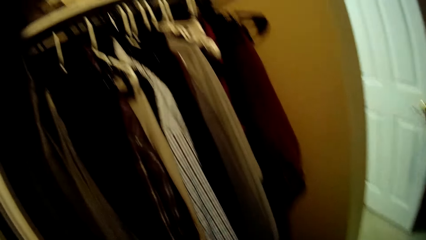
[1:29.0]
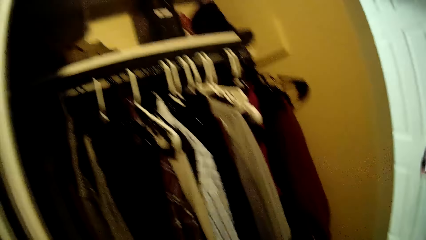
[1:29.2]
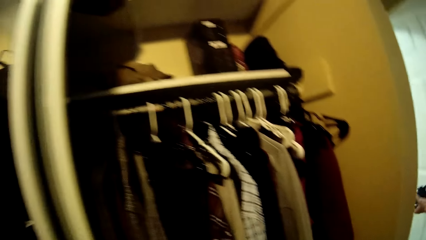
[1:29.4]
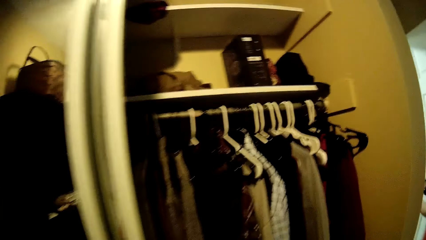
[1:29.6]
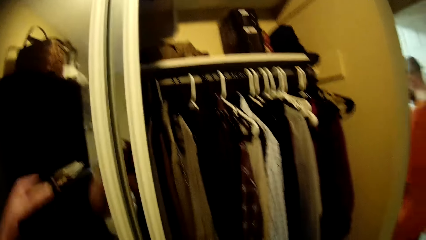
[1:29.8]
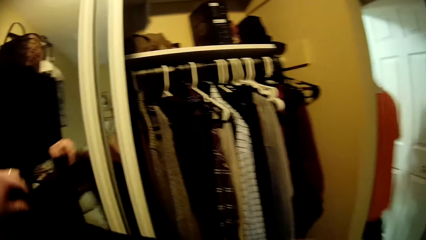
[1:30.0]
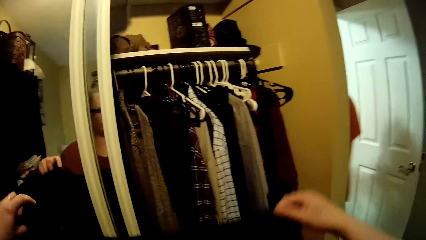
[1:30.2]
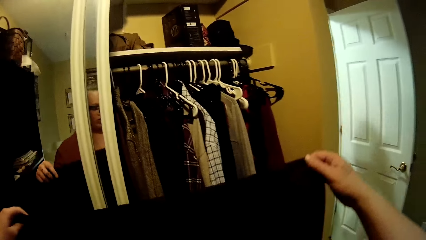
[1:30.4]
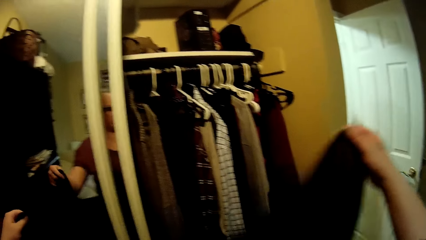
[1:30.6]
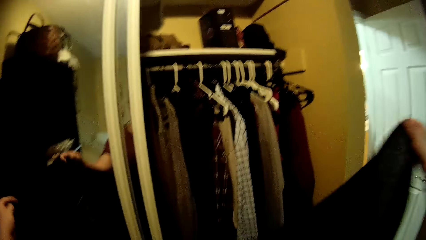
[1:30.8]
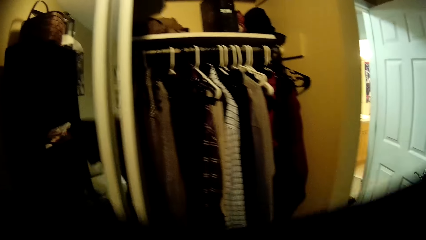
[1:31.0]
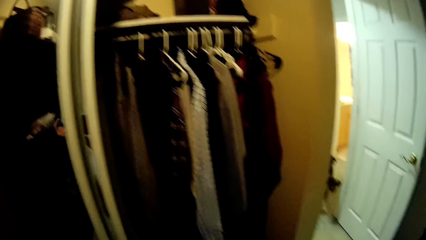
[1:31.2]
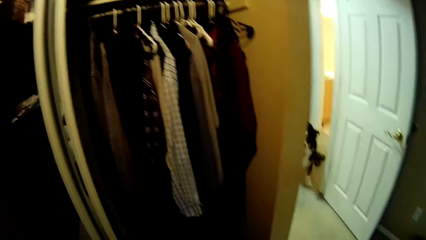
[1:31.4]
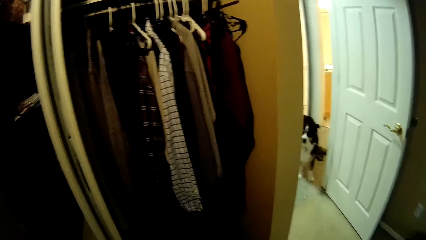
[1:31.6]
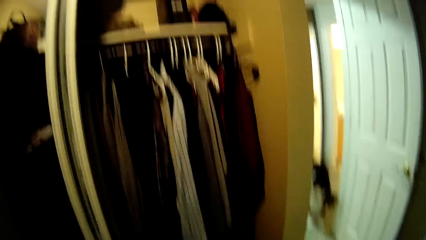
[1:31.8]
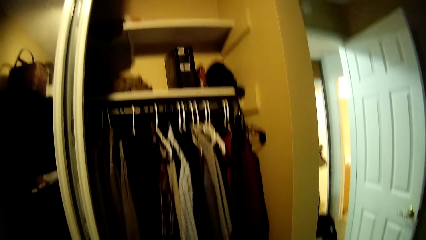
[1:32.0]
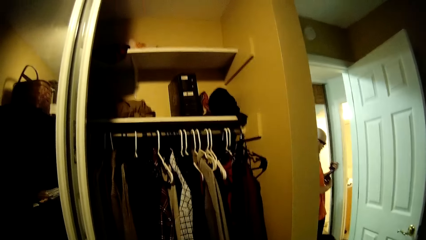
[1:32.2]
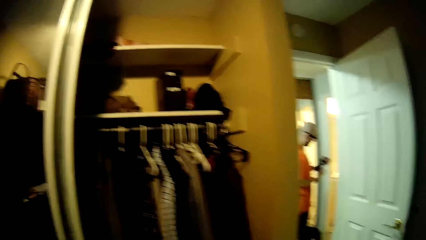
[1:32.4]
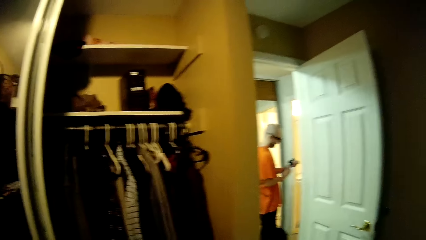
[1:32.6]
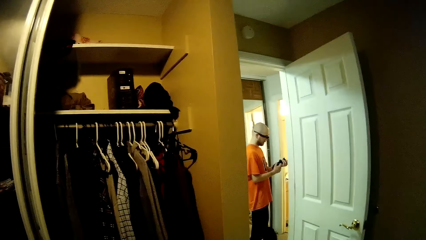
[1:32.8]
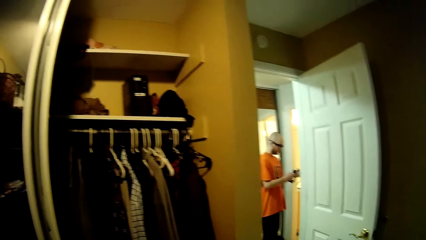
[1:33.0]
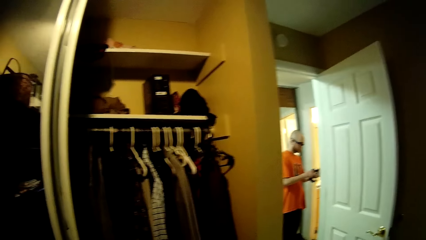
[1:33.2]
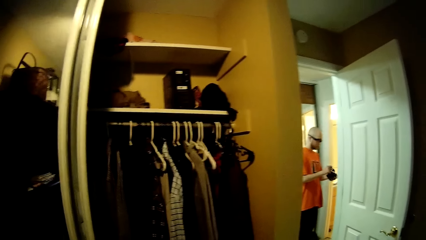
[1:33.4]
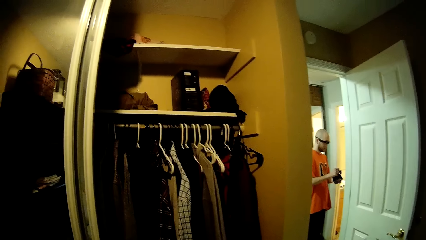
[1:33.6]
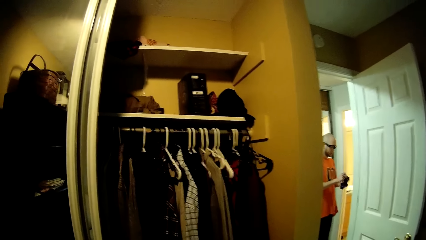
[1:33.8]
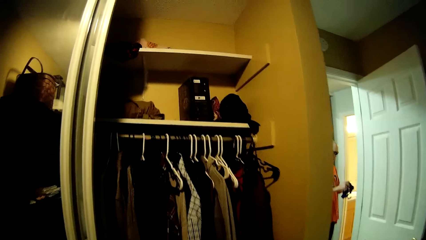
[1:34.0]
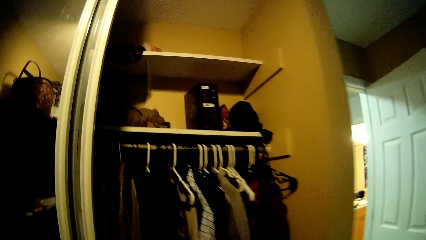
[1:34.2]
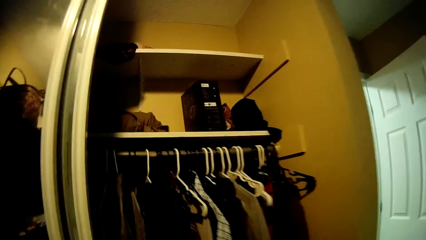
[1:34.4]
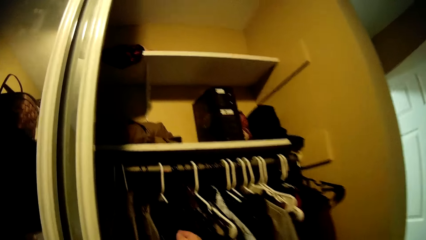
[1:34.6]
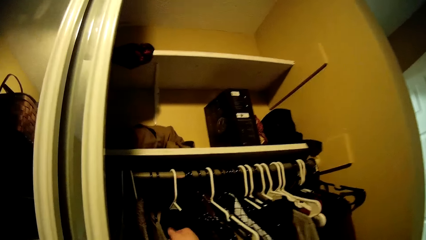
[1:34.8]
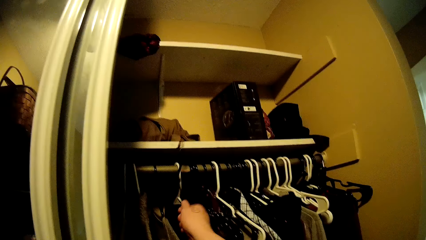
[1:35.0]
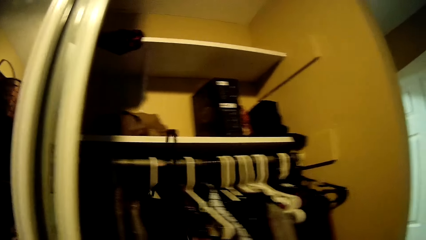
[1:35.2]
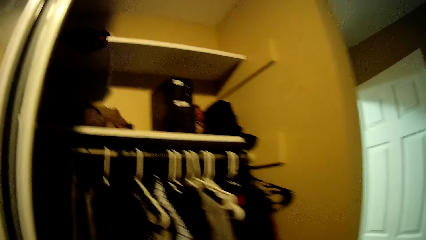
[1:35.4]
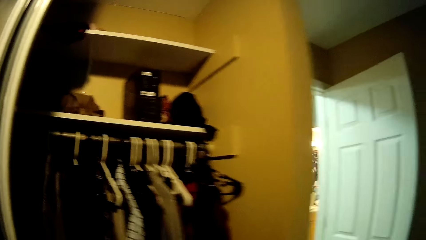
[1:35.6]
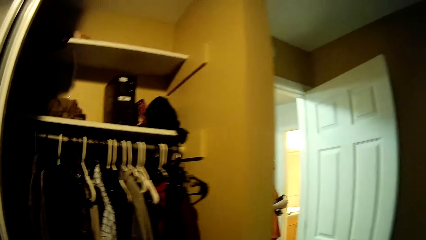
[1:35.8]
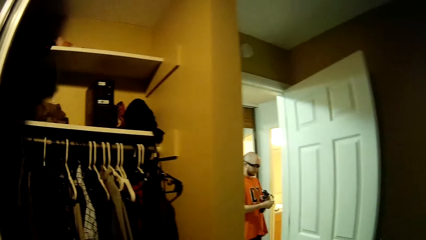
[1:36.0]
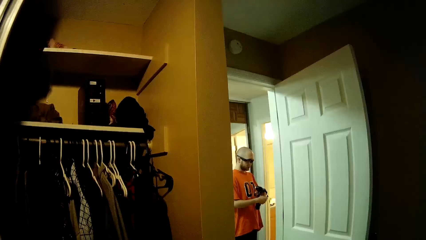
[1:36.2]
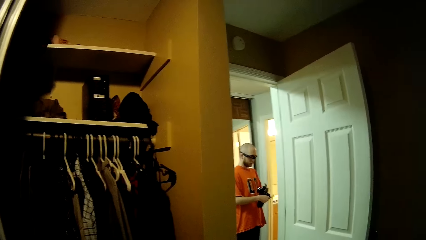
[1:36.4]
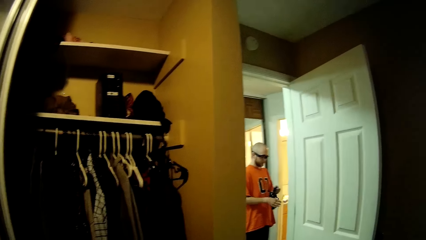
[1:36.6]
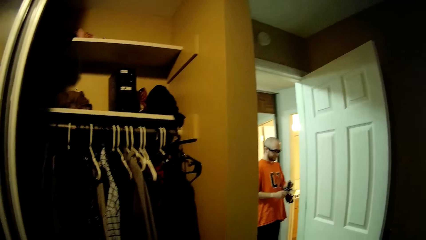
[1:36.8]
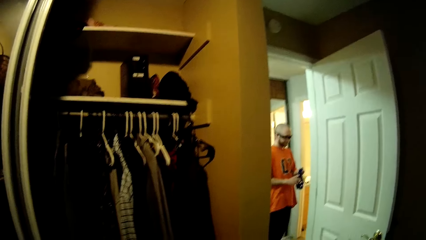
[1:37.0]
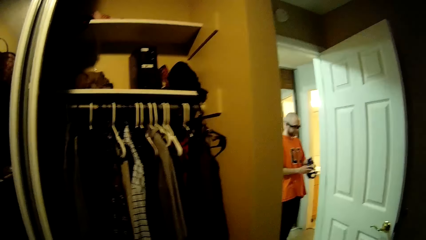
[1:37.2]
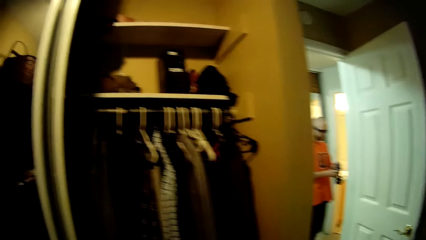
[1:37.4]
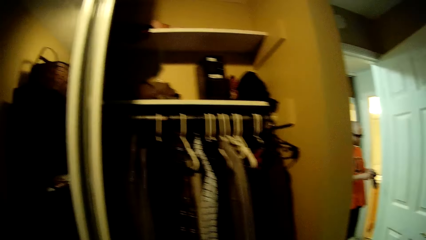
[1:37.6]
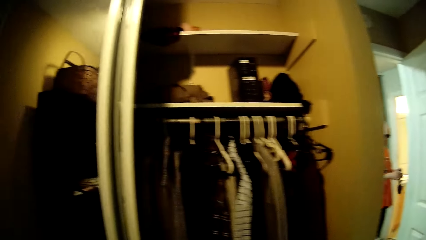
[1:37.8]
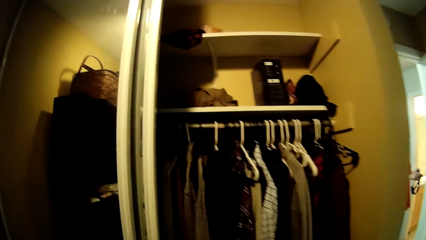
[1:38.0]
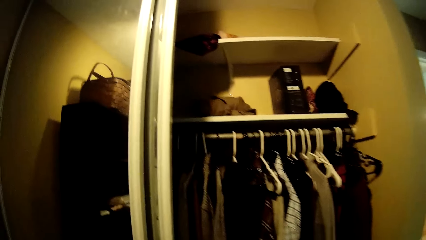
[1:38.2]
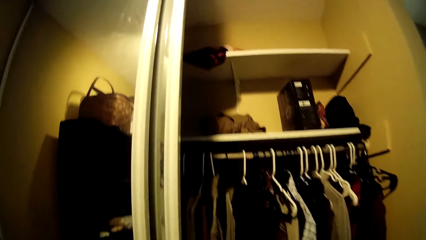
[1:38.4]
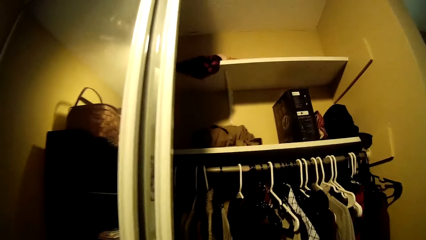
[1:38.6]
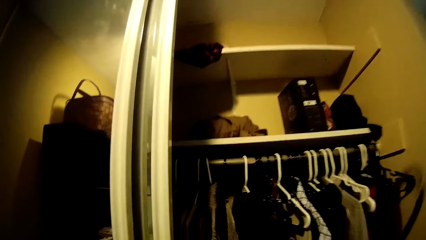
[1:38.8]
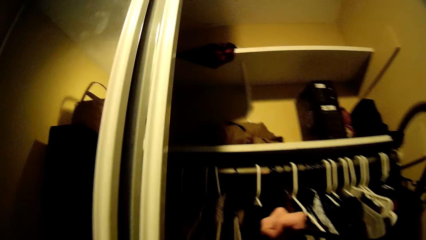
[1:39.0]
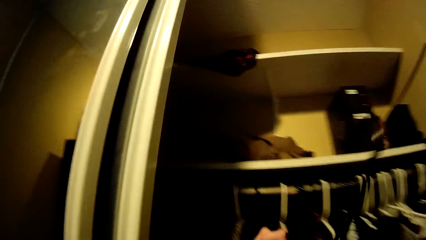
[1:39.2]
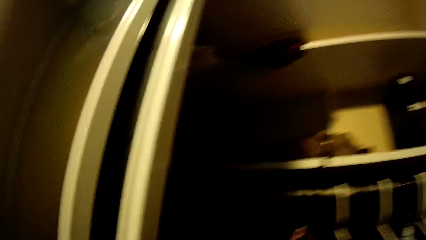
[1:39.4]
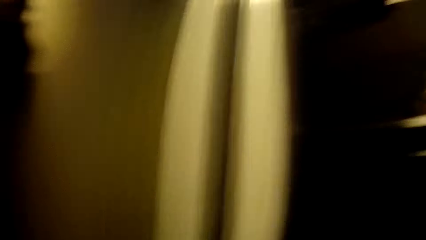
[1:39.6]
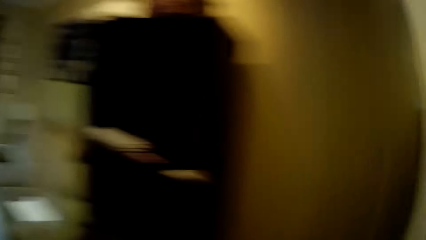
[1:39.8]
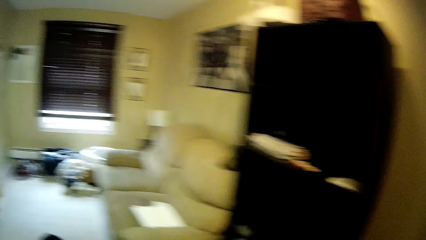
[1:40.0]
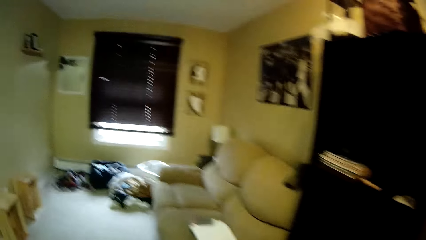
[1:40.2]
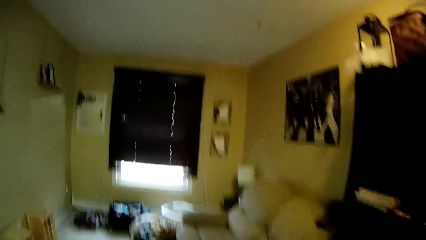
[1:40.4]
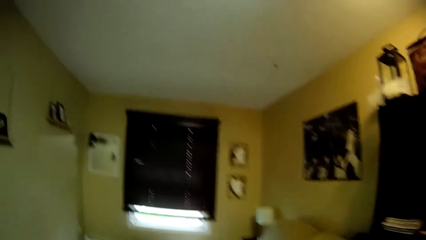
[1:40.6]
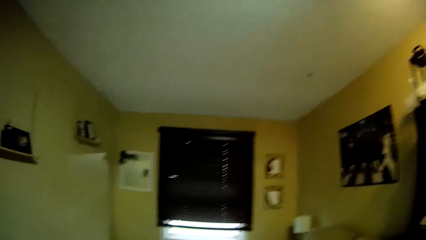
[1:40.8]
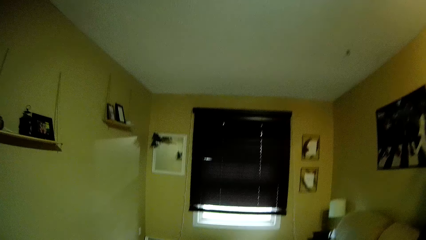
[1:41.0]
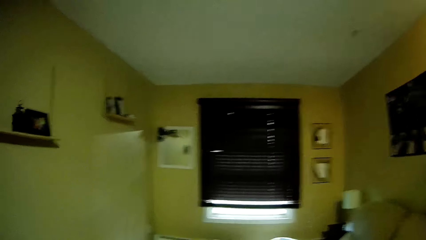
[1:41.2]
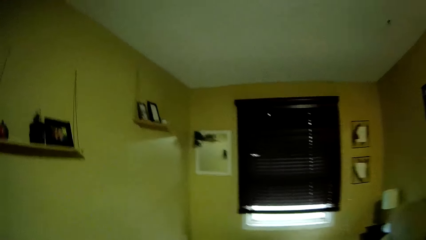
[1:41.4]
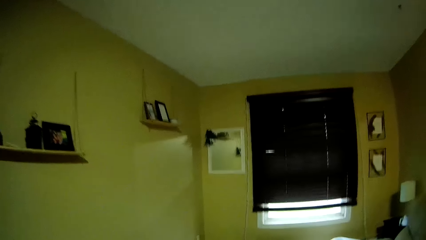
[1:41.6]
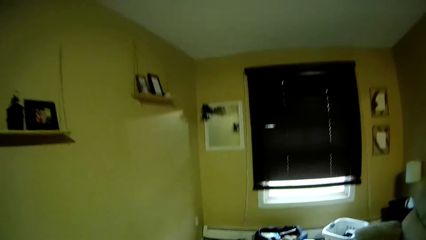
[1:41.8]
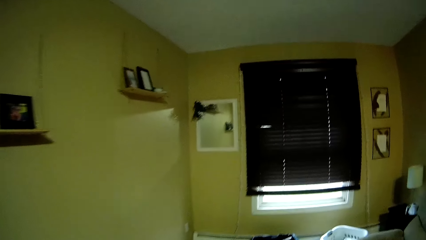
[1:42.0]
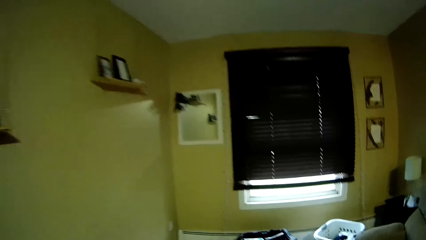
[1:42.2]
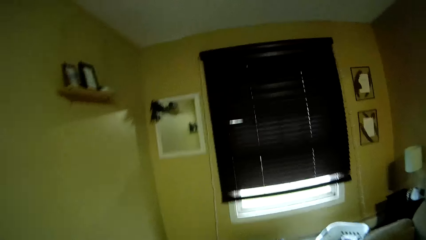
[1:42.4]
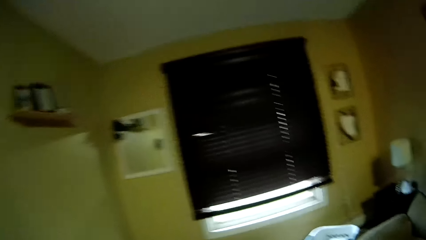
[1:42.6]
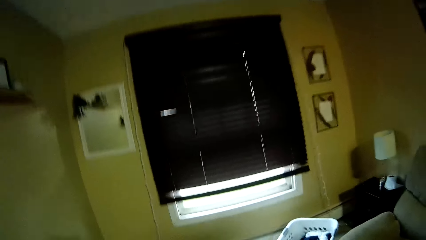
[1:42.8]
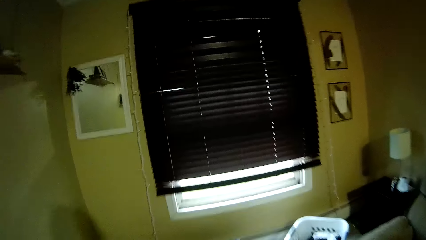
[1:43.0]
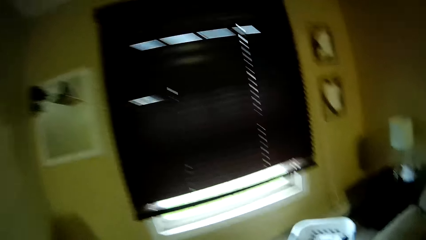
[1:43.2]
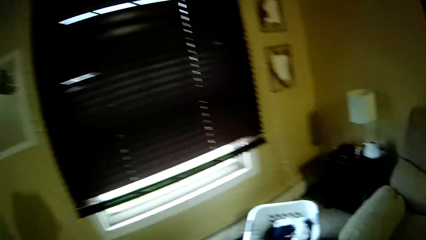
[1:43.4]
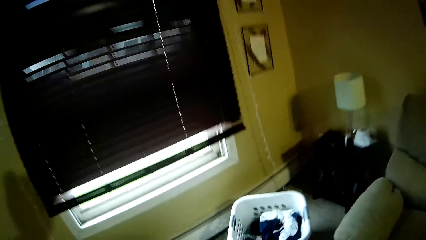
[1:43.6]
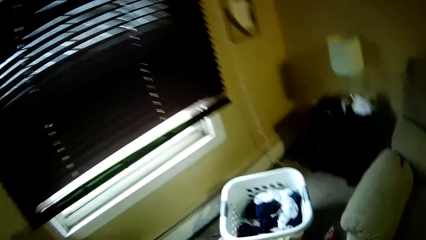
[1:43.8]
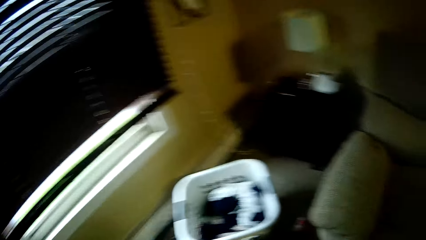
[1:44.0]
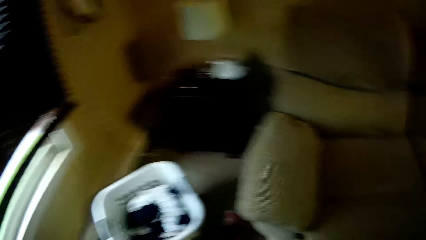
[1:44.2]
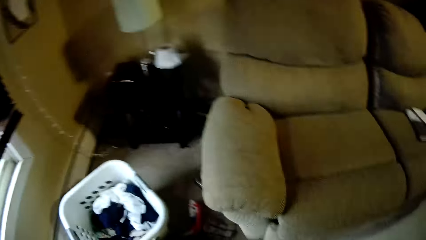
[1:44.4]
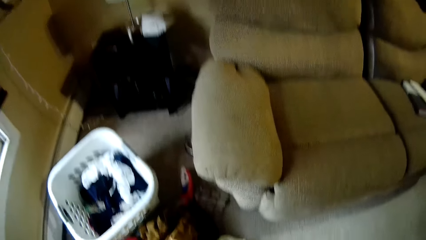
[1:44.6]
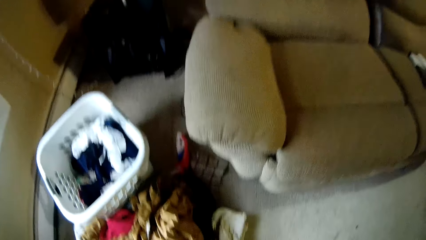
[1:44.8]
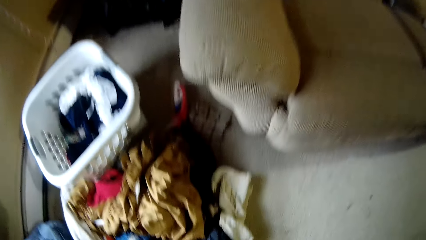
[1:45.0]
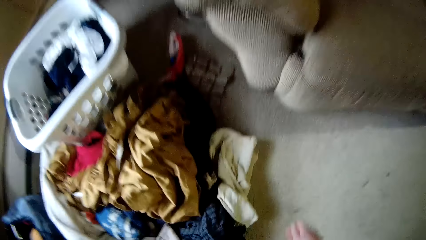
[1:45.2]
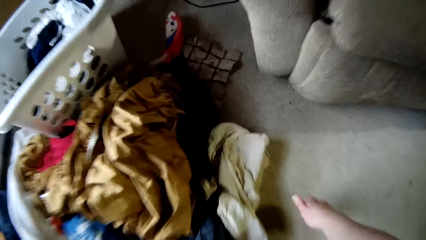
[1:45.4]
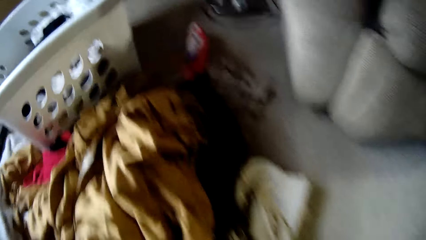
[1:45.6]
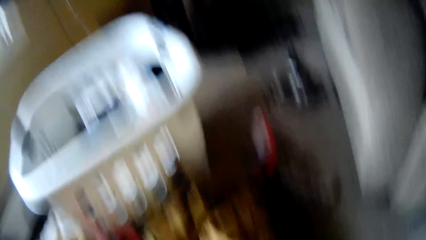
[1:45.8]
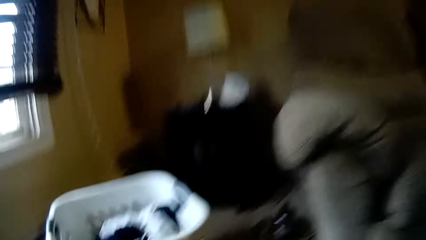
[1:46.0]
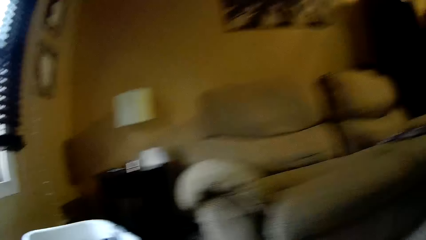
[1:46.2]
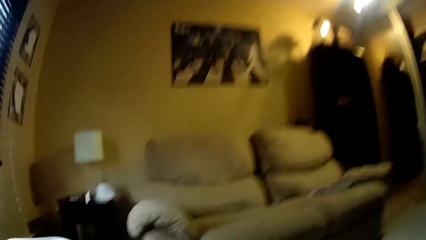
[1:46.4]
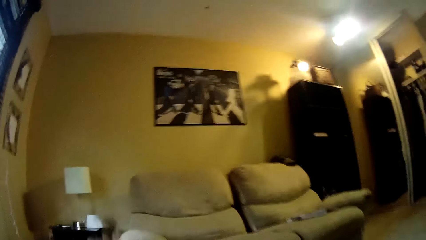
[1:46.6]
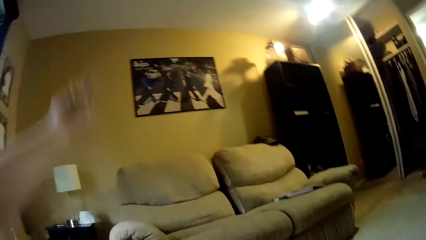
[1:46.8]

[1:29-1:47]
The camera wearer holds a cloth. She interacts with a man. The man fixes something. The camera wearer converses with the man. She picks up a hanger or the cloth from the wardrobe with her hands. The man interacts with the camera wearer. The camera wearer converses with the man. The man fixes something. The camera wearer interacts with the man. She hangs the cloth inside the wardrobe. She walks around the house. The man interacts with the camera wearer. The camera wearer interacts with the man. She sits down. The man interacts with the camera wearer.
